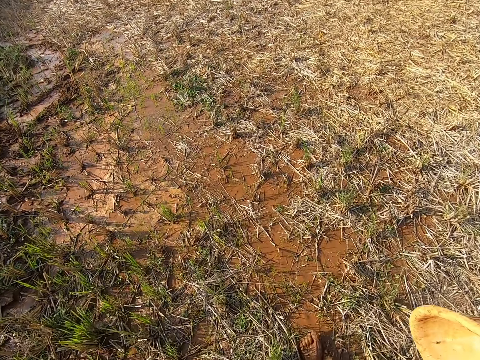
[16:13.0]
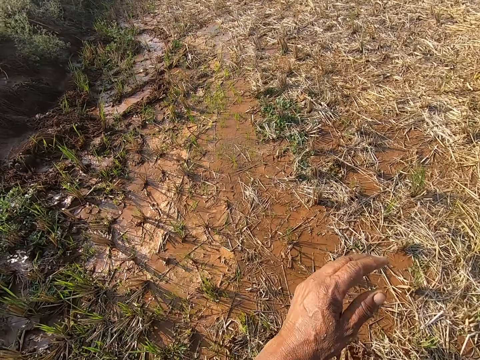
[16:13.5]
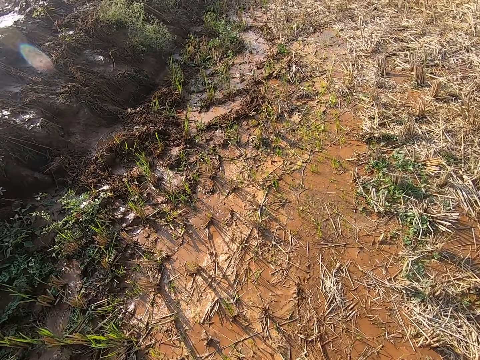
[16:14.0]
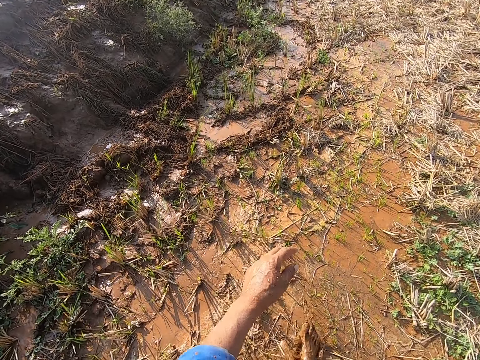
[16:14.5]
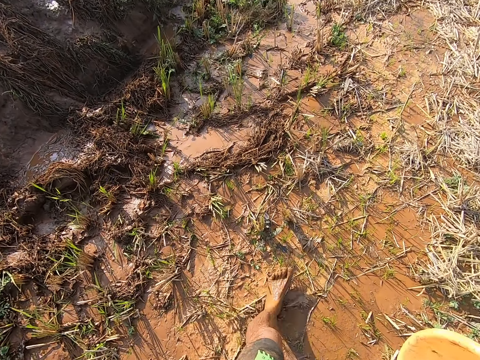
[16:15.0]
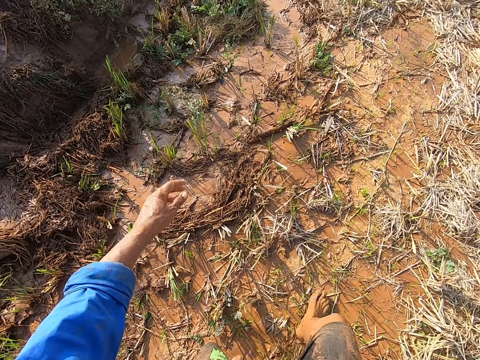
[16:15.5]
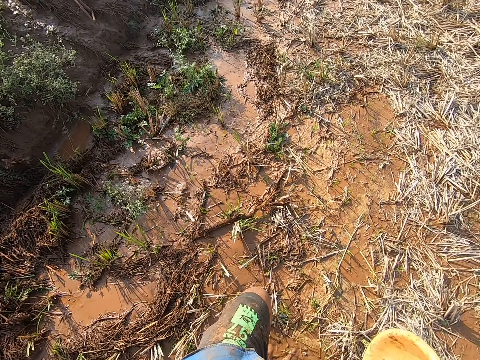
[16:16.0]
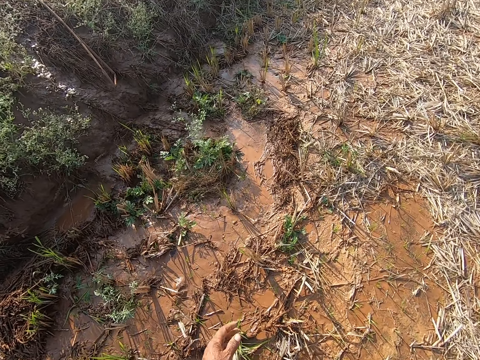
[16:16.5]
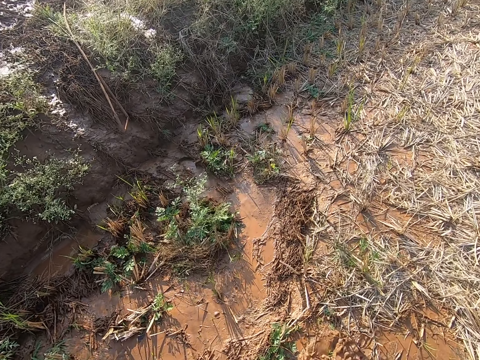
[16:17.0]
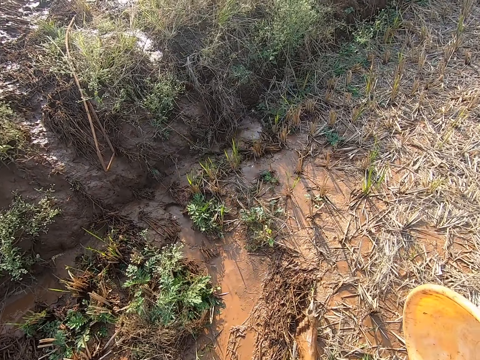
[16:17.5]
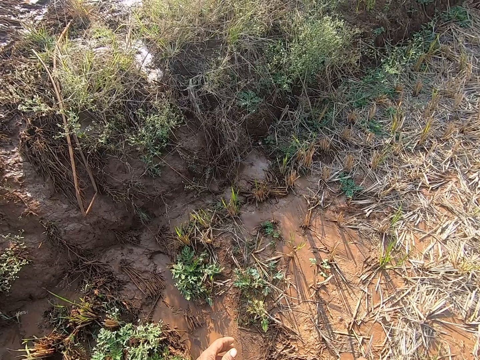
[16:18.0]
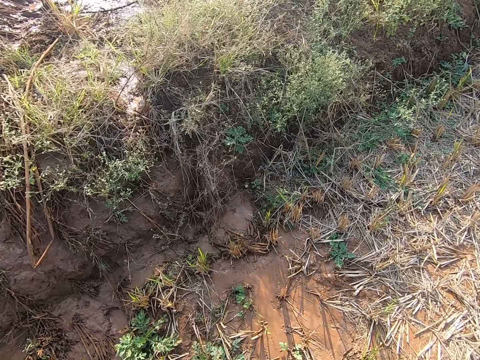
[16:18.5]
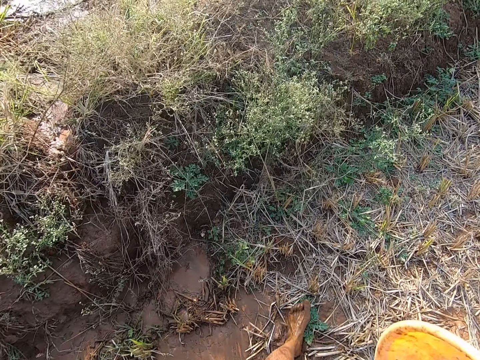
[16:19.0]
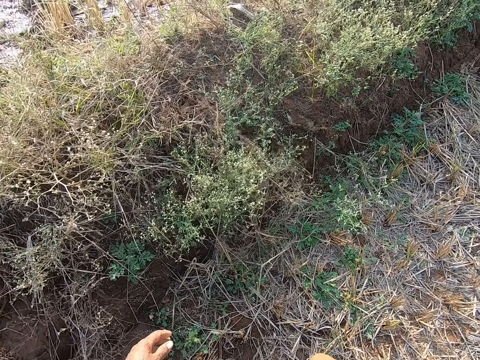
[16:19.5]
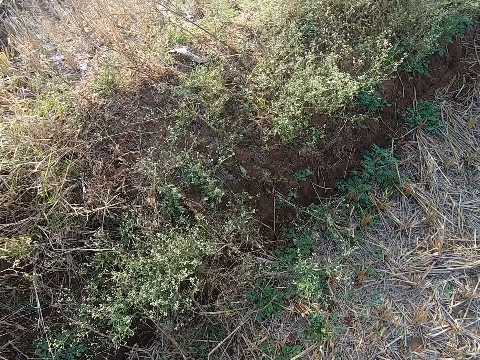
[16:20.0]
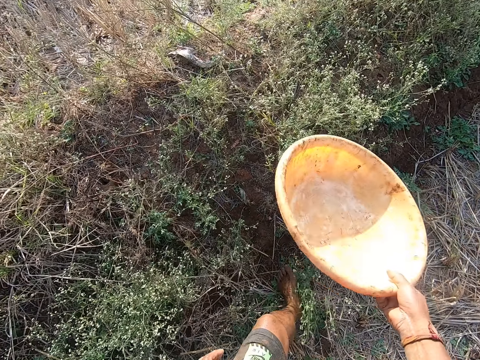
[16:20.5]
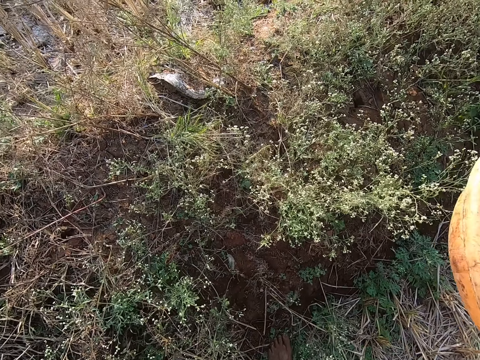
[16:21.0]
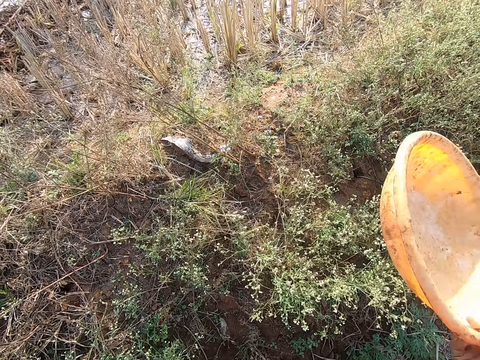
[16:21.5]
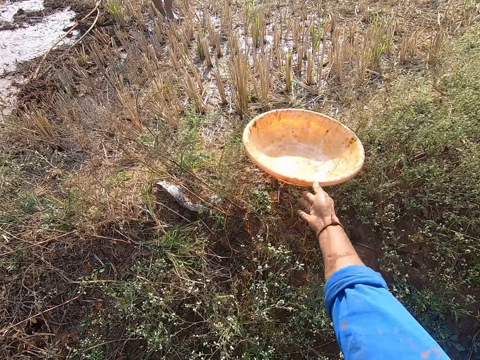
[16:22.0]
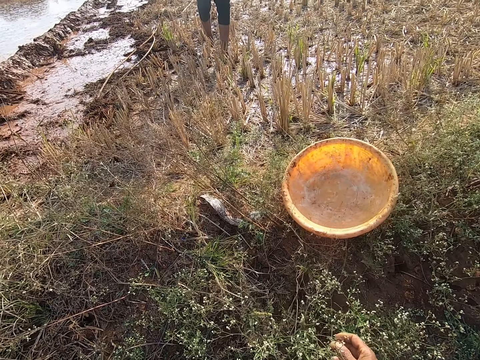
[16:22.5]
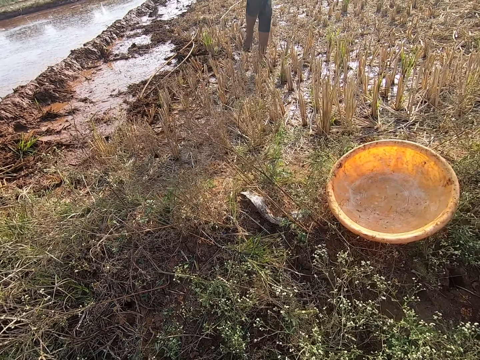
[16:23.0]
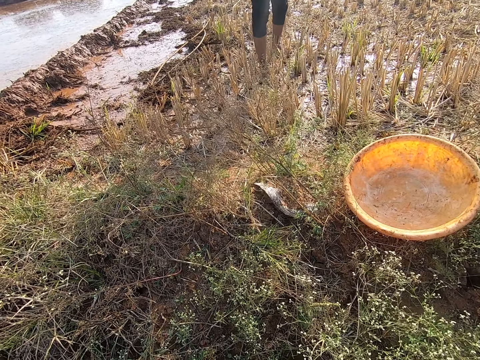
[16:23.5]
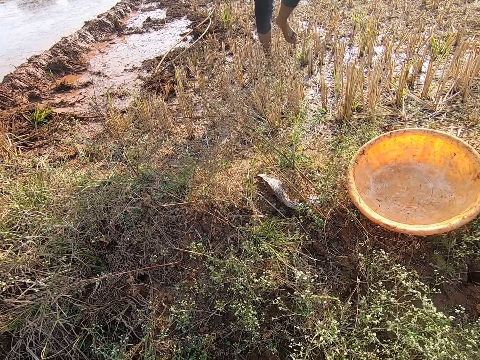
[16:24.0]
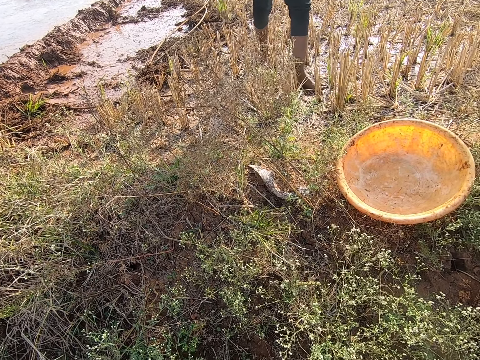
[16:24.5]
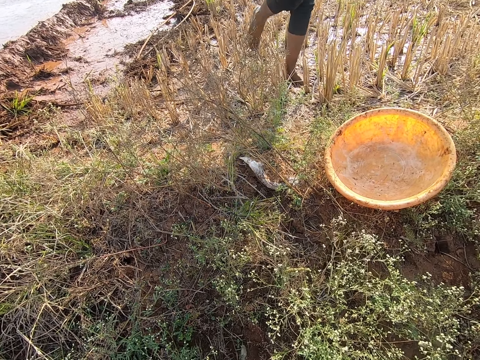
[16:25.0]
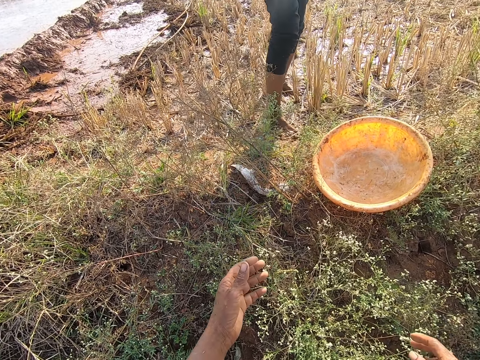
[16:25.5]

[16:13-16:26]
A woman converses with the man. The camera wearer drops the bowl of grass seeds in his right hand on a farm ridge. The man walks towards the camera wearer.

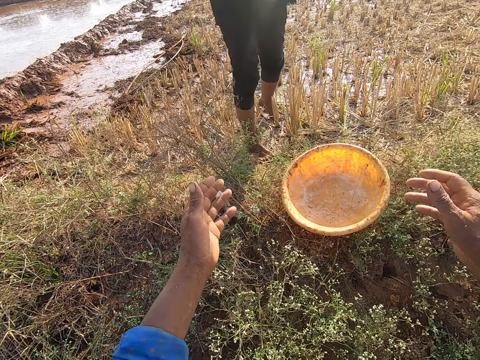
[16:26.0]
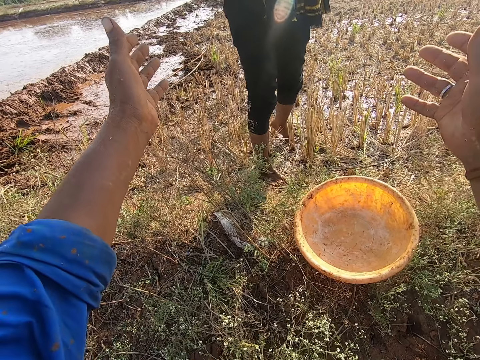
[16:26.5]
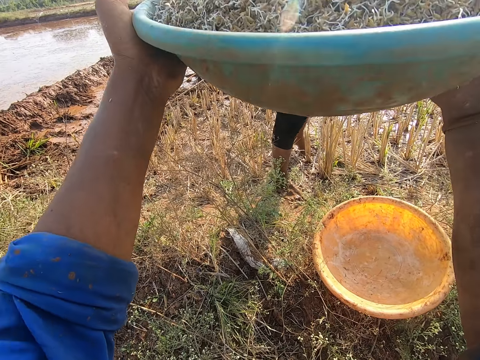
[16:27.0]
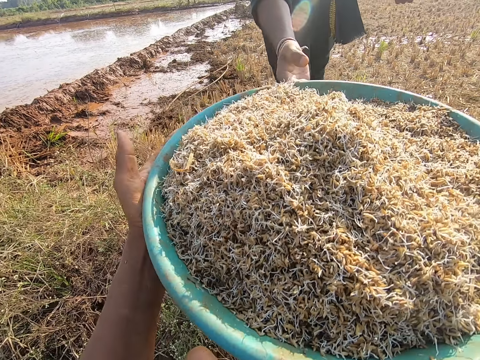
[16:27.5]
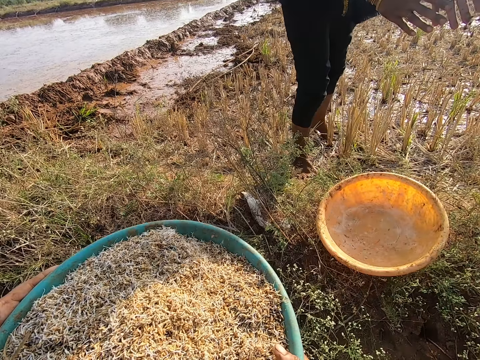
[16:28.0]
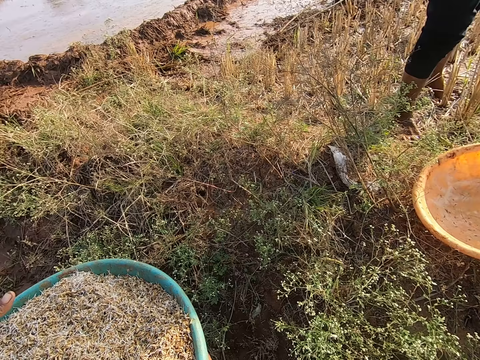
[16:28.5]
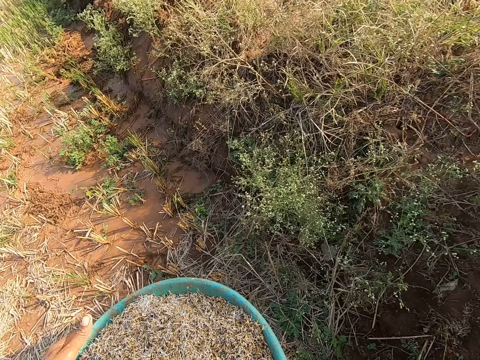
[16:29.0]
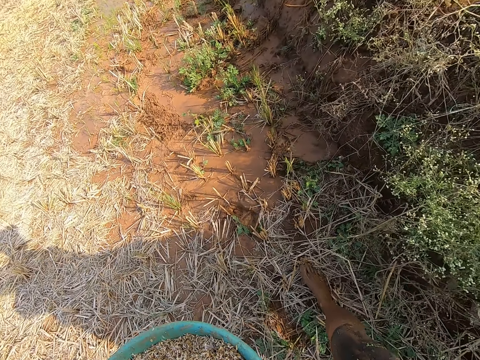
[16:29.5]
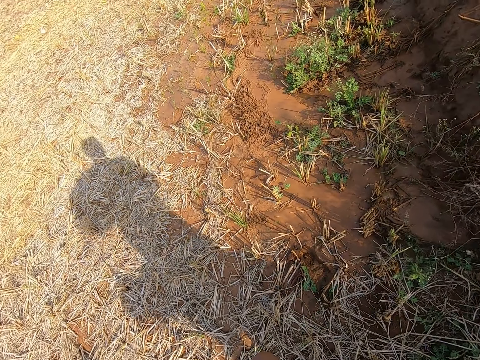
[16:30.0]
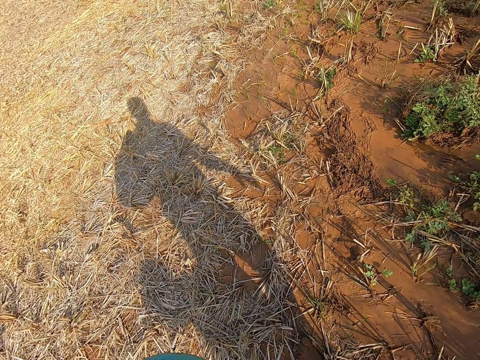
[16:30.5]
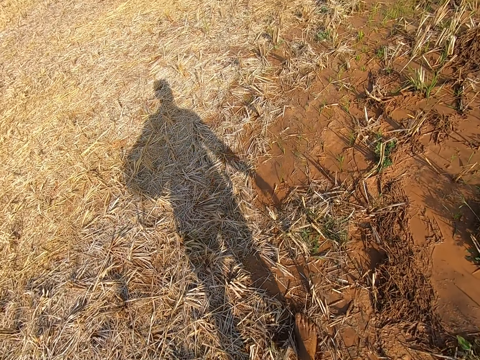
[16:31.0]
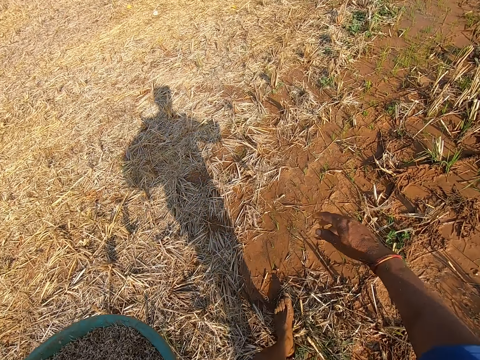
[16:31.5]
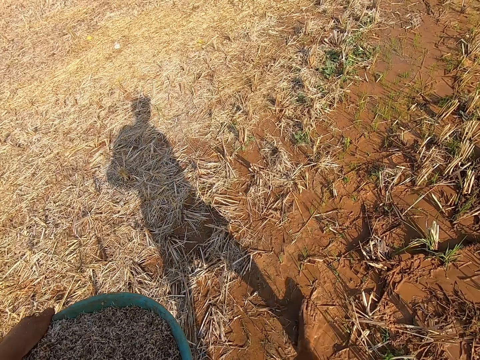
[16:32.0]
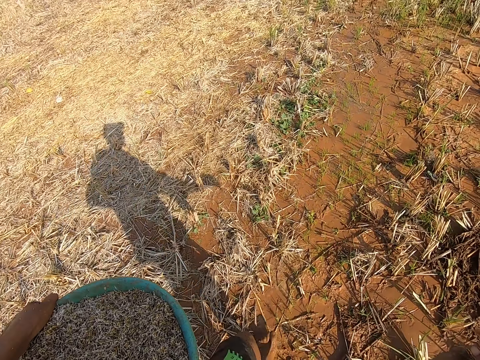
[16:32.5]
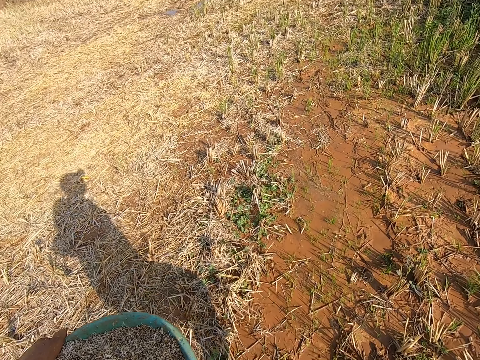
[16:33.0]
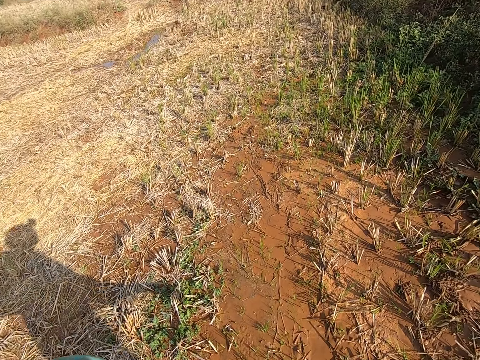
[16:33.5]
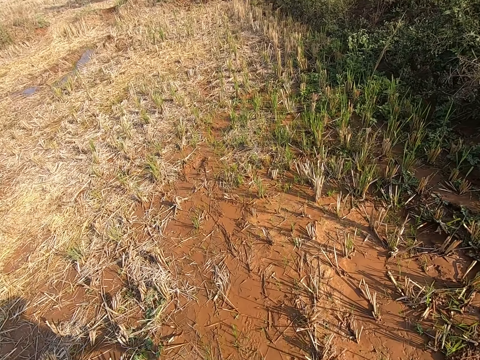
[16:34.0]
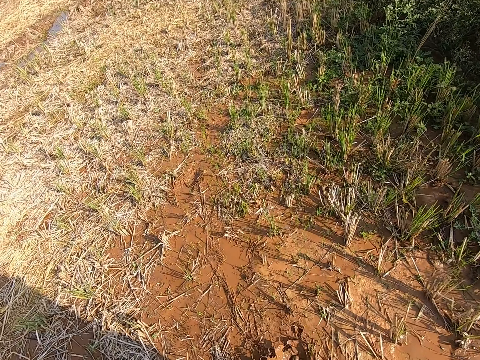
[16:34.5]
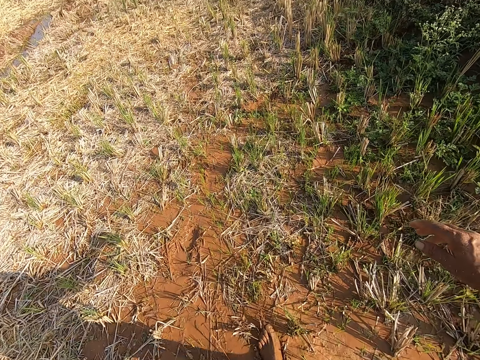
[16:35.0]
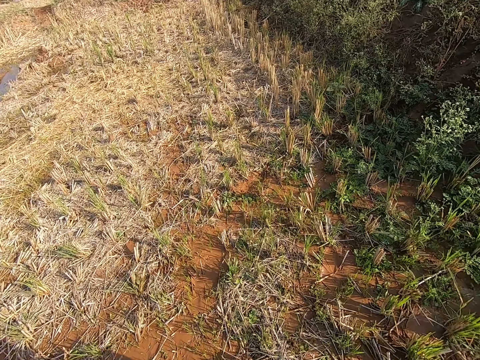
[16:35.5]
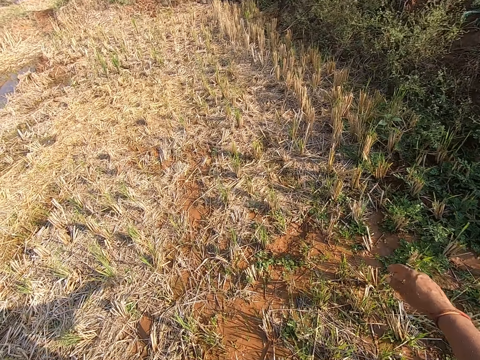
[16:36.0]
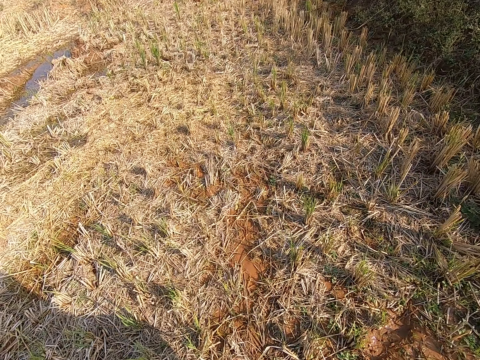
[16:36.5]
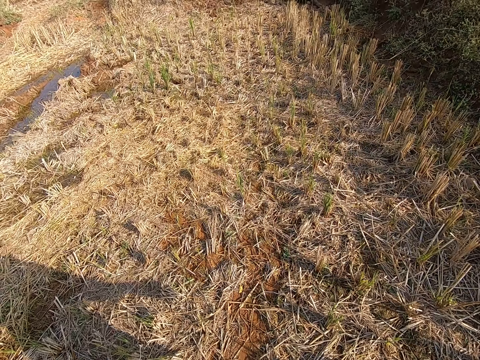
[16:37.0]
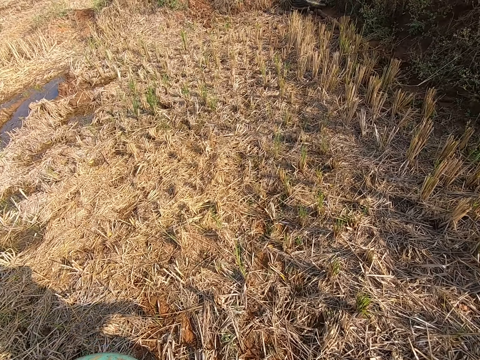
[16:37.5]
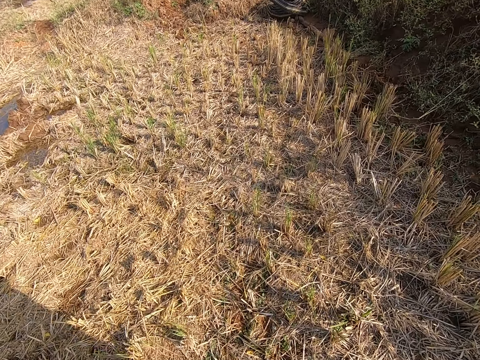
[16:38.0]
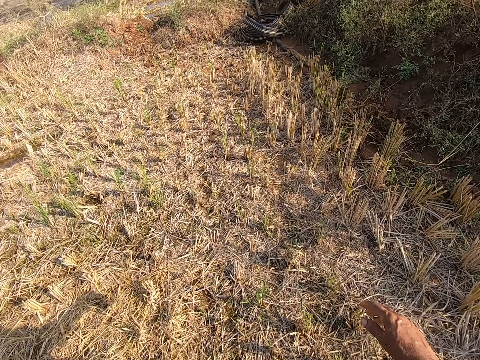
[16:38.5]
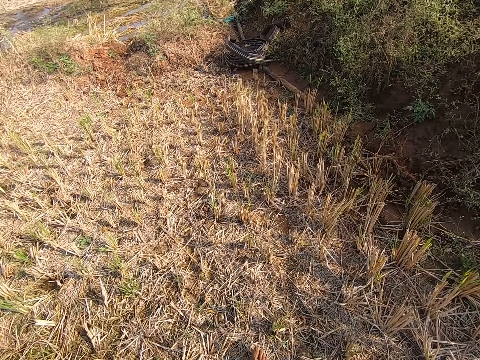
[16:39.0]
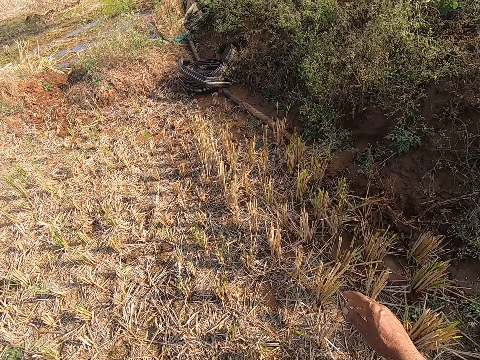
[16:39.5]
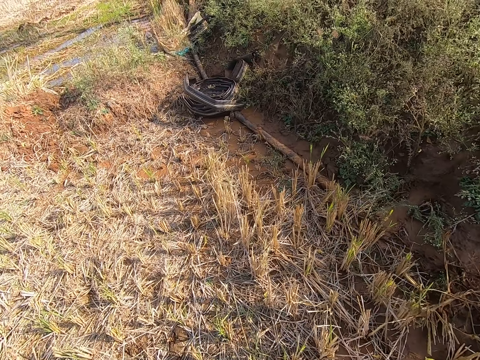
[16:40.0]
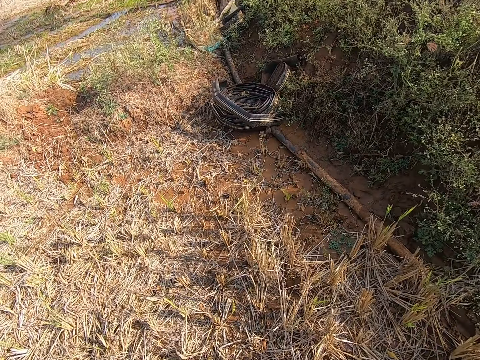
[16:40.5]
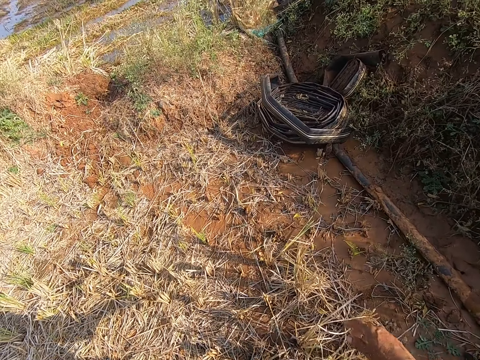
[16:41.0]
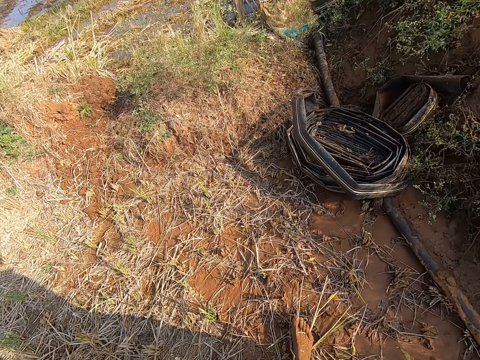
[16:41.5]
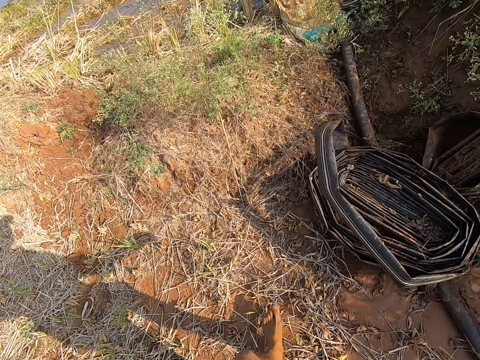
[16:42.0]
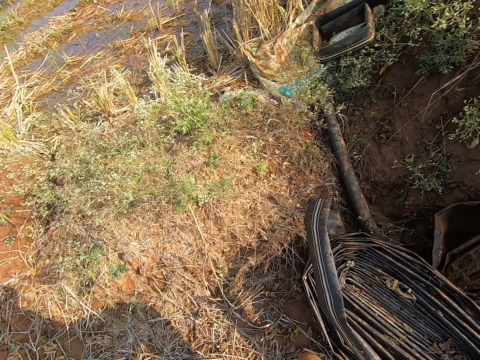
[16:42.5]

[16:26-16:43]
The man passes a bowl of grass seeds in his hands to the camera wearer. The man dusts his palms. The camera wearer walks towards the moist ground with the bowl of grass seeds in his left hand.
